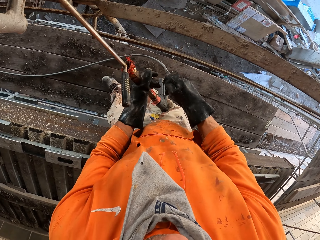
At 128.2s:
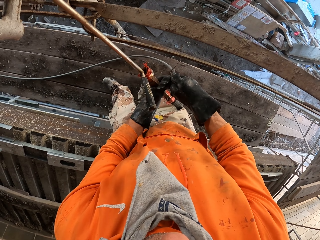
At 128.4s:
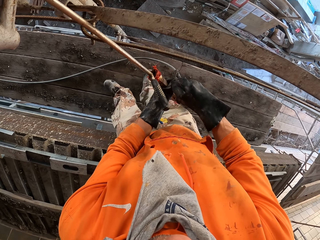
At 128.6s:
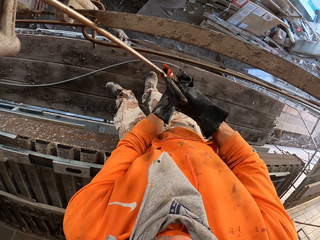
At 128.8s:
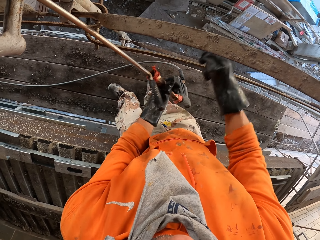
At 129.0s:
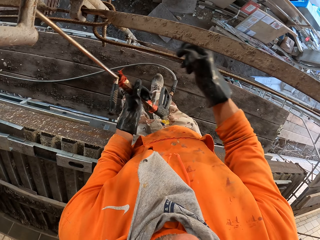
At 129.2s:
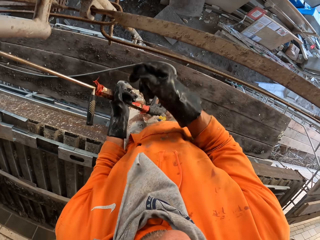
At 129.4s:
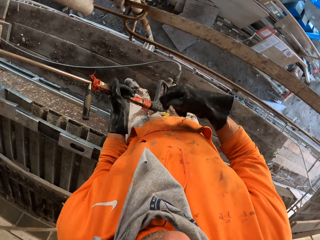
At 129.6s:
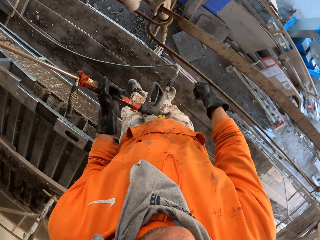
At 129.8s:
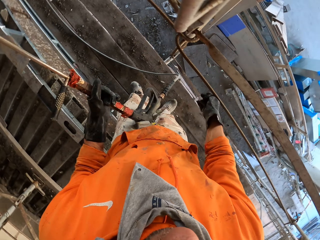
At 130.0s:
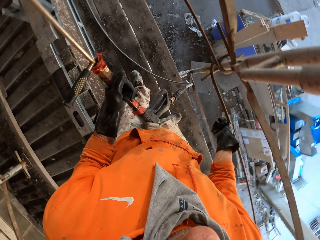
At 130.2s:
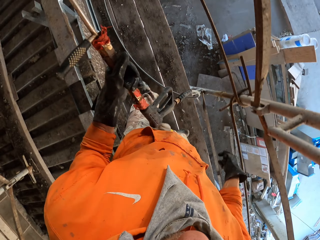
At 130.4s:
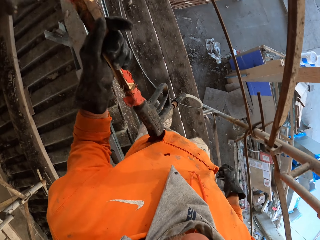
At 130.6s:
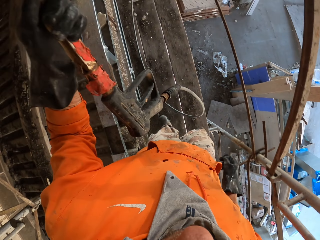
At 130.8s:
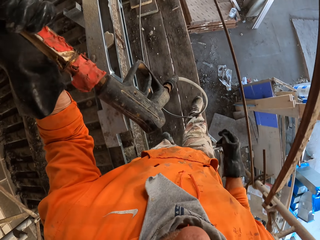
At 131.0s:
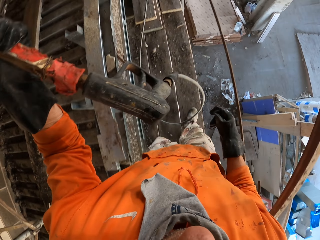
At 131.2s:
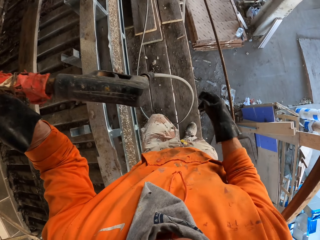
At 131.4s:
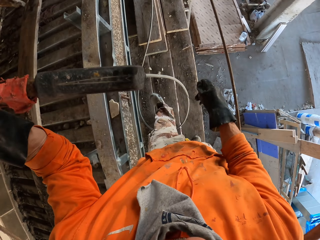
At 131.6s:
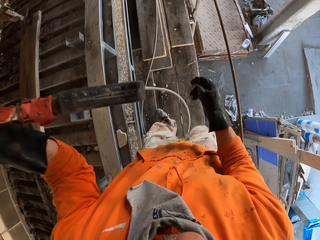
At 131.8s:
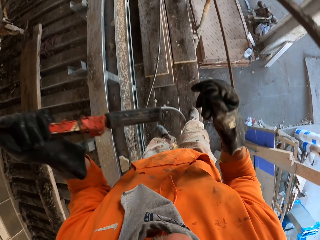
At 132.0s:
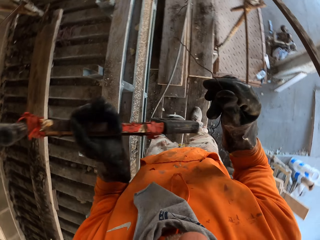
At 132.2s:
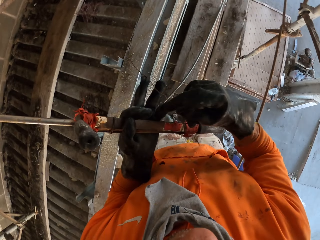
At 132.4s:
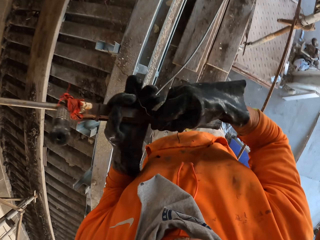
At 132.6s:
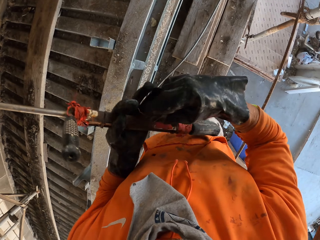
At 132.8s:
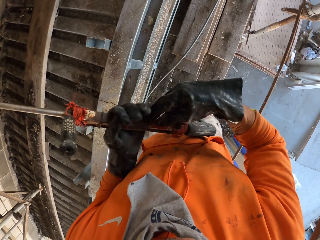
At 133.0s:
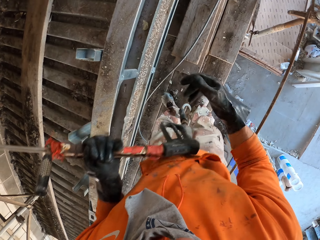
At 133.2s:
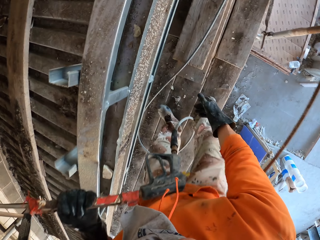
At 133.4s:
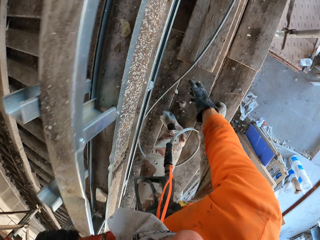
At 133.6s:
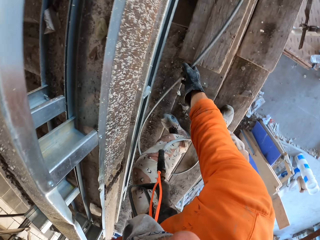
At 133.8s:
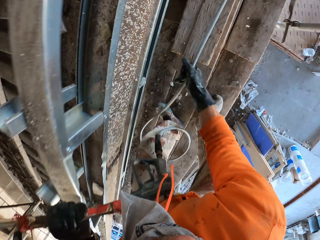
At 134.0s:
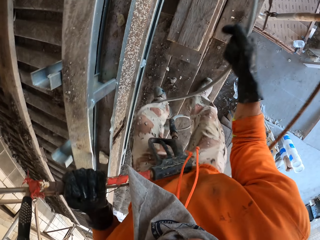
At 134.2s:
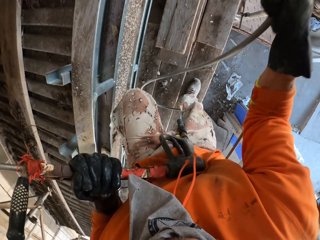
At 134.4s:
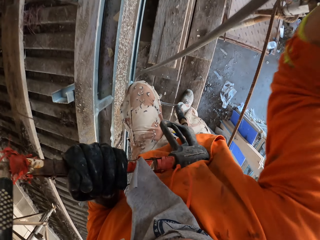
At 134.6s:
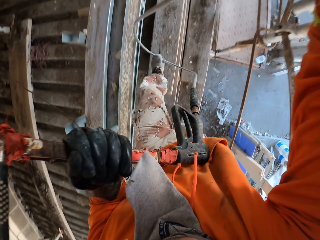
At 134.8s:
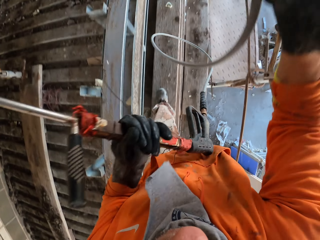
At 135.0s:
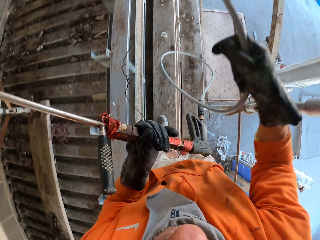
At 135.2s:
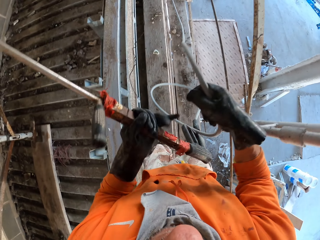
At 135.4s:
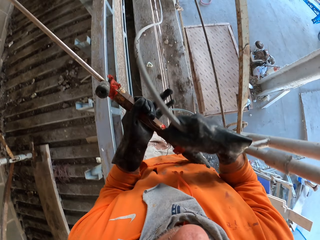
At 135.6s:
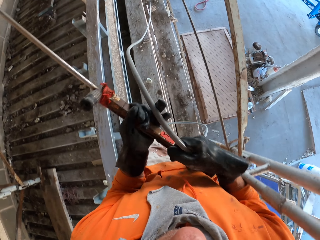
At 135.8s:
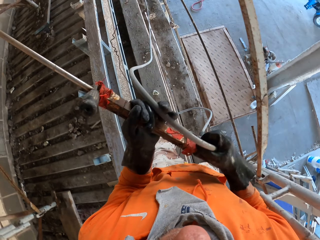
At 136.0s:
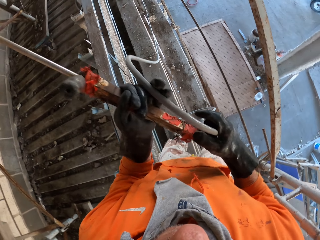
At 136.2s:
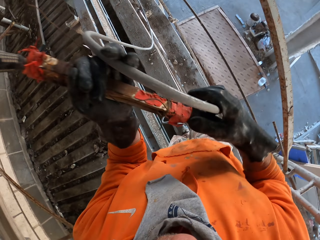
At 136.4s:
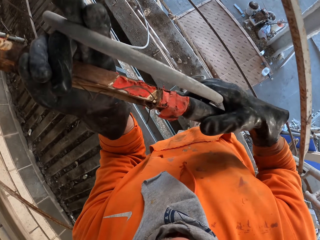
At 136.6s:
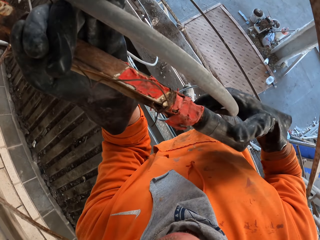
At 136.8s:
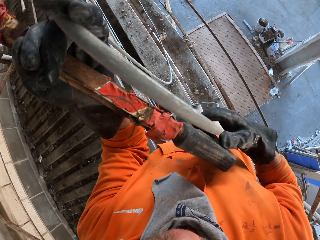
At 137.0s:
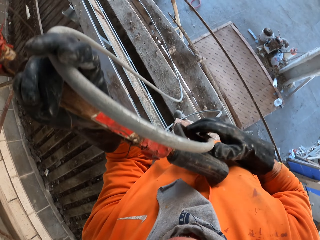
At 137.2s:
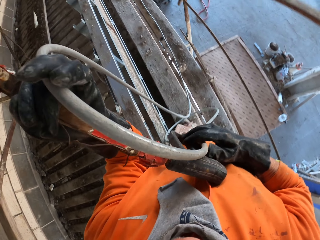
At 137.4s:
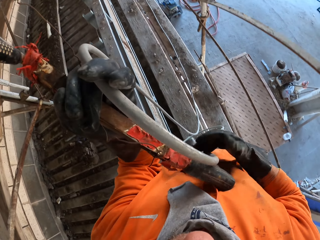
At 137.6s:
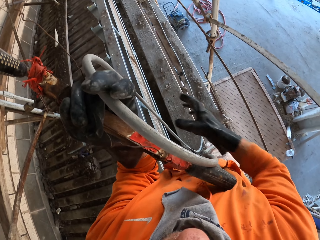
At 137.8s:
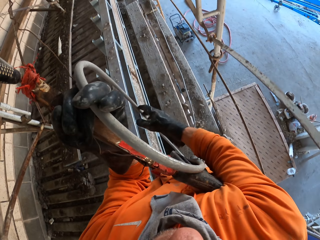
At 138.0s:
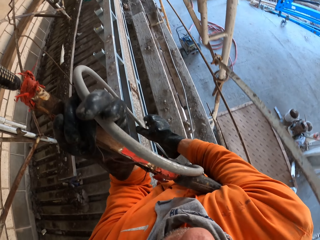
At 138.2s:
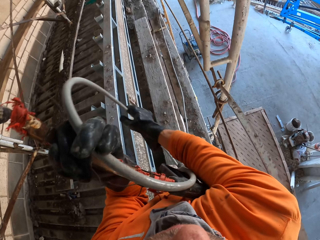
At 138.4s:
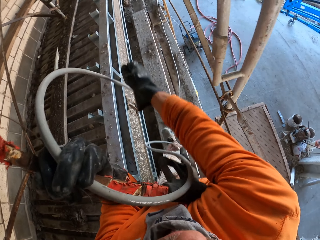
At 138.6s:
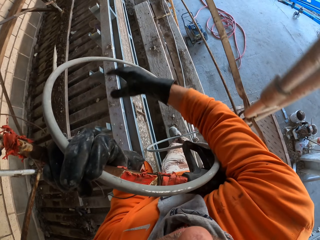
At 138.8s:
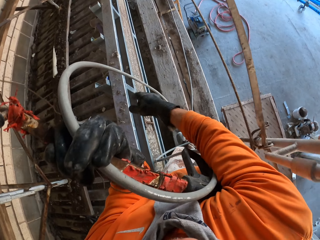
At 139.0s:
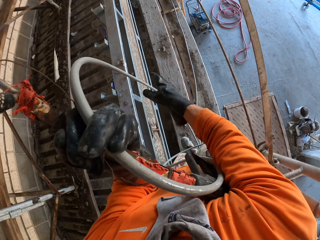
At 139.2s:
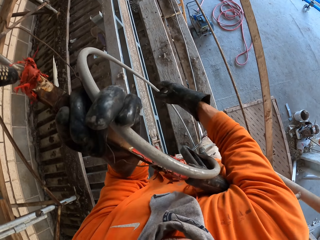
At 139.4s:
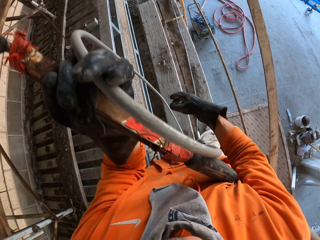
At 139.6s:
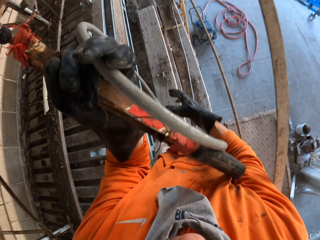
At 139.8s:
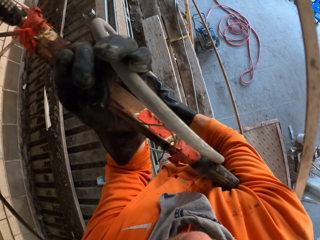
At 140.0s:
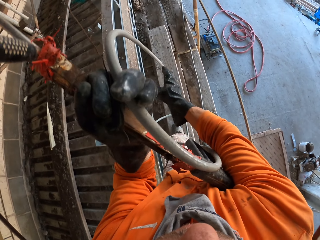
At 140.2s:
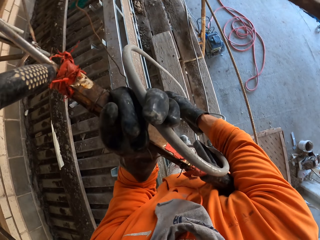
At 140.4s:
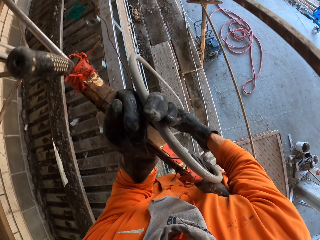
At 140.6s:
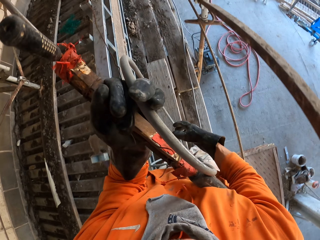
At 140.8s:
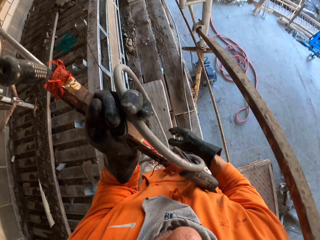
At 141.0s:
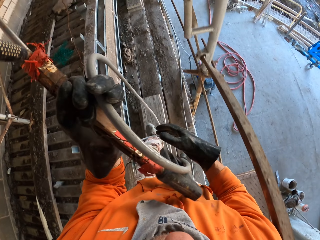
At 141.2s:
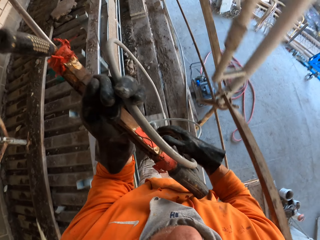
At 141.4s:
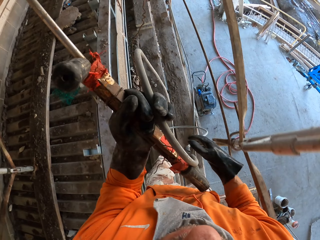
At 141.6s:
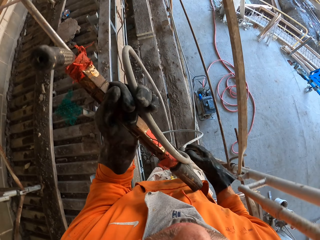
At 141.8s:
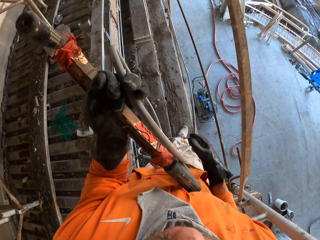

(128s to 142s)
The camera wearer removes a binding wire from the scaffold. They walk on the scaffold. They put the binding wire on the left hand. They pick up a pipe. They pull the pipe. They put the pipe on the left hand. They walk on the scaffold. They move the right hand.

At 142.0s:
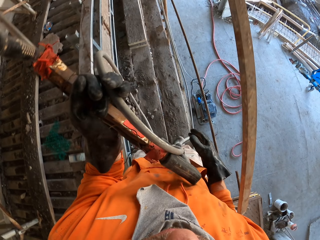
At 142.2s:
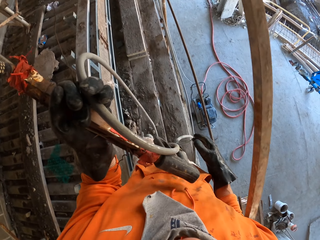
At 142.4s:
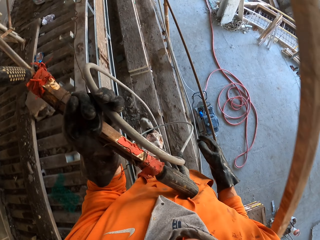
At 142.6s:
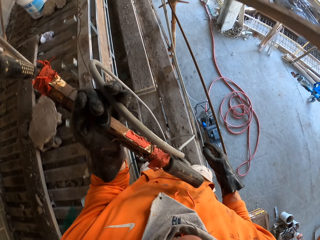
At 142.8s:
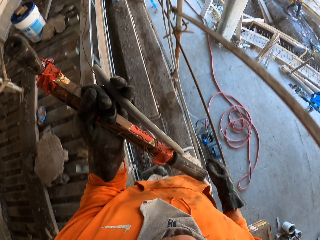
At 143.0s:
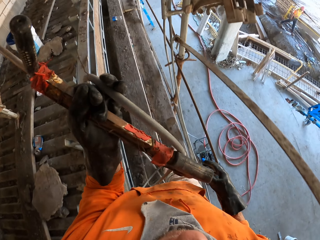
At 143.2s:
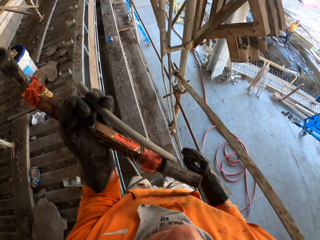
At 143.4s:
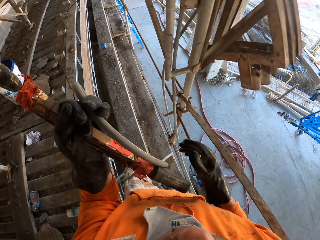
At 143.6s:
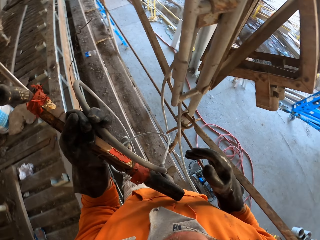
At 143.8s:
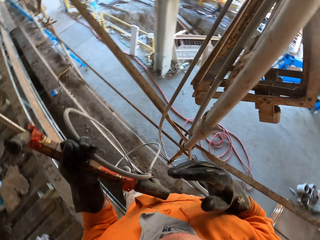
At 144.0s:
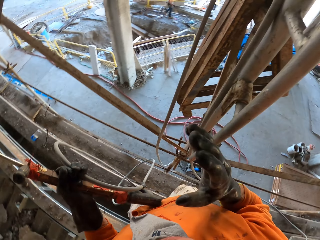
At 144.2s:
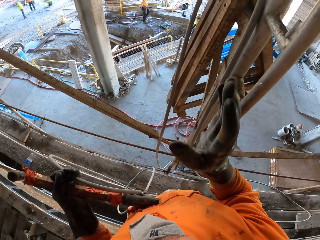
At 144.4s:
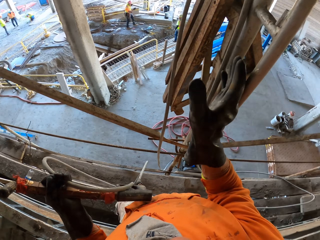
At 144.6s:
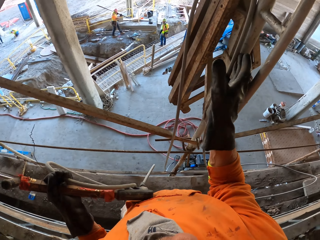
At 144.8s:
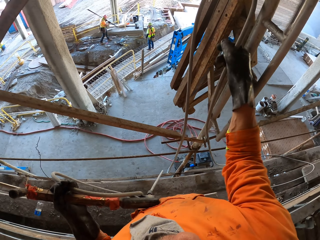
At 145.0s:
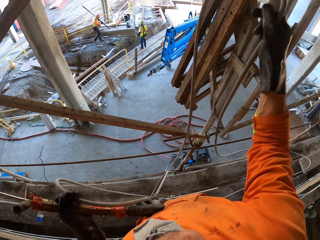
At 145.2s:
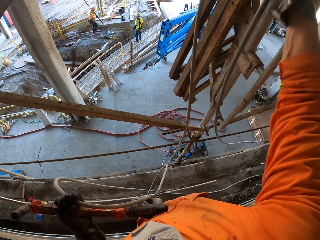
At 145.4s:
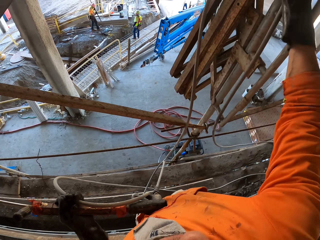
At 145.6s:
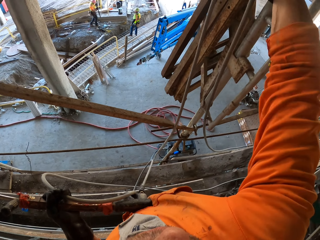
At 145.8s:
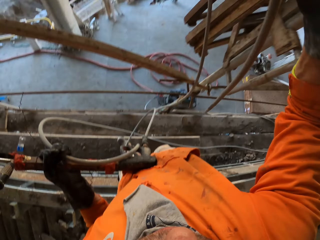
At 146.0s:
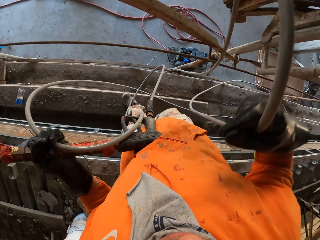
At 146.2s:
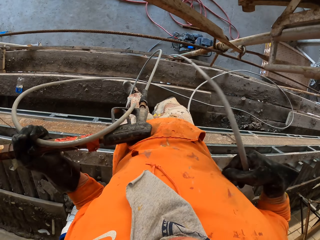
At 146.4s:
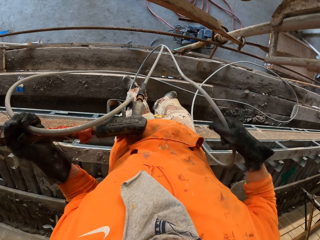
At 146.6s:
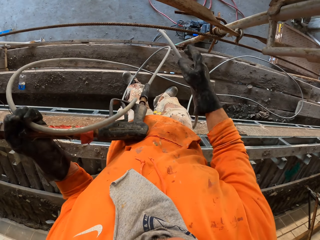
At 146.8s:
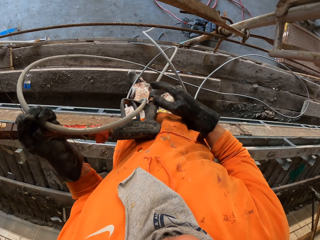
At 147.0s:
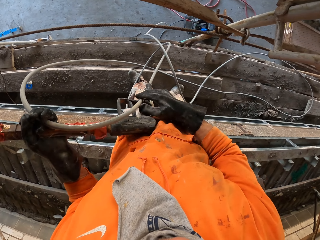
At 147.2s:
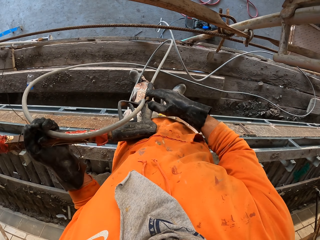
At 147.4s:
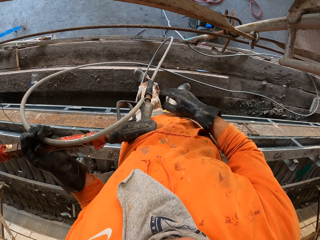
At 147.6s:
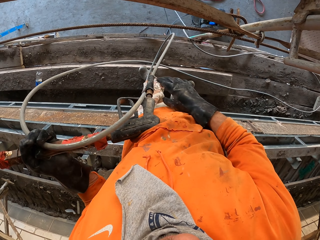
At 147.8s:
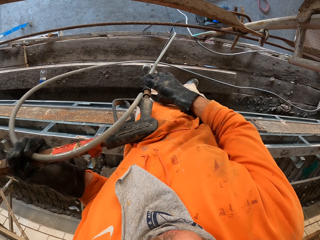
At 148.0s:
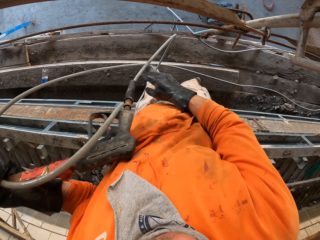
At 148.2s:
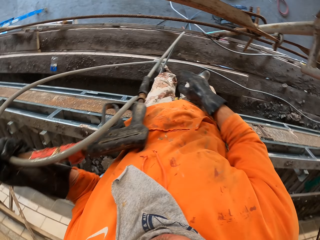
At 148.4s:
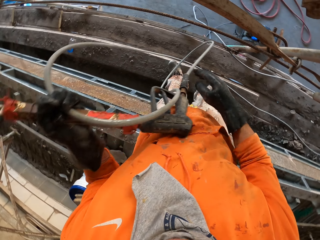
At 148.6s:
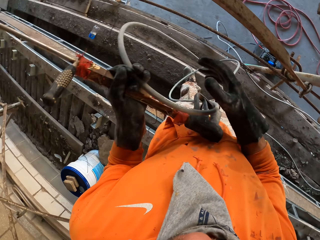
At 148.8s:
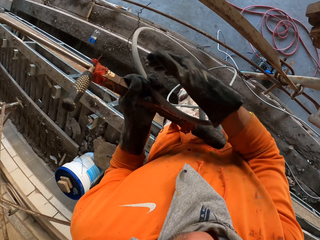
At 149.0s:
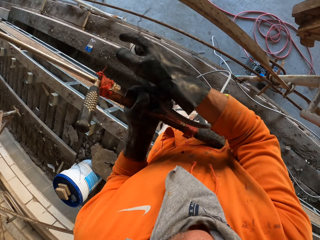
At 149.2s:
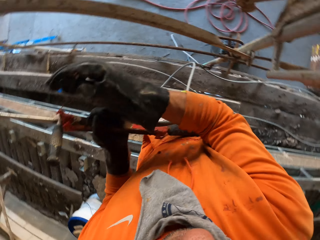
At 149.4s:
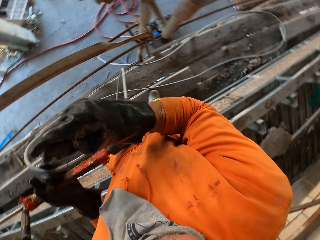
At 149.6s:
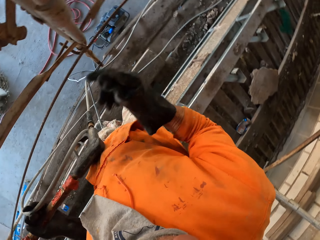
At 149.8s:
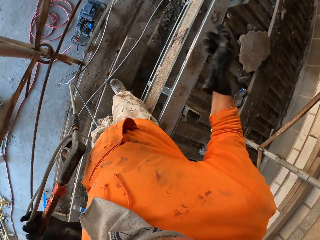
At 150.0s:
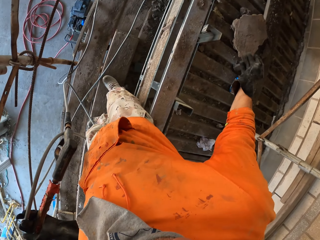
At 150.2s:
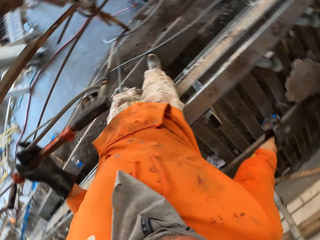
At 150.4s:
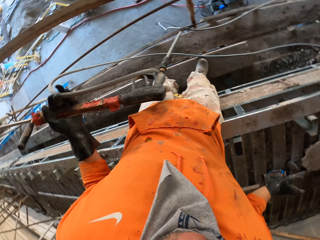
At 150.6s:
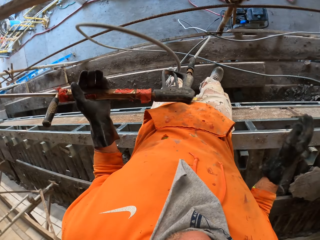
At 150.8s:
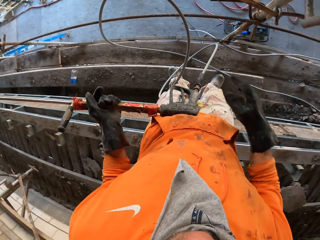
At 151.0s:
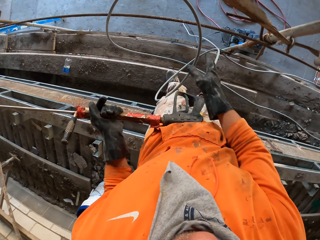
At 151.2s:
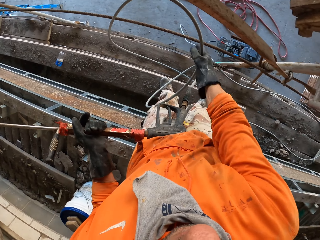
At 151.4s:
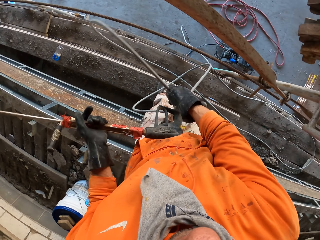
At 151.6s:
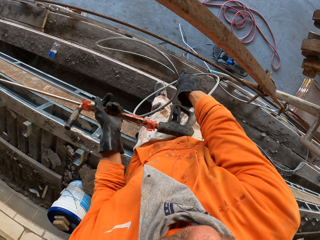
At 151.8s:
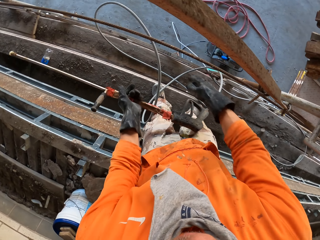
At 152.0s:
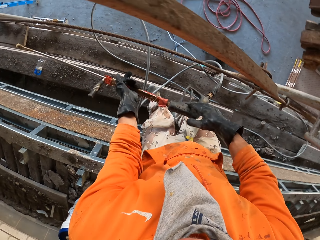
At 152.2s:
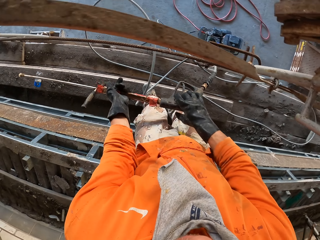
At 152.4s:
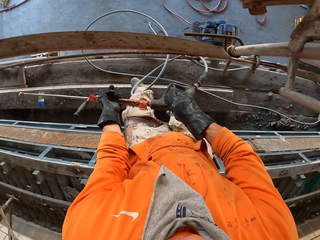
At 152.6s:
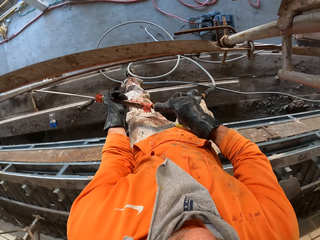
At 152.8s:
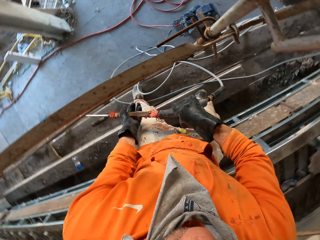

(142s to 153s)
The camera wearer takes a pipe on the scaffold. They remove the pipe on the scaffold. They drop the wire down. They look at the pipe. They take a binding wire. They put the binding wire on the scaffold. They push the pipe down. They hold the pressure gun on both hands.
